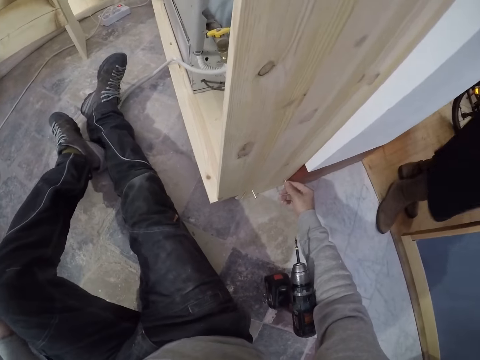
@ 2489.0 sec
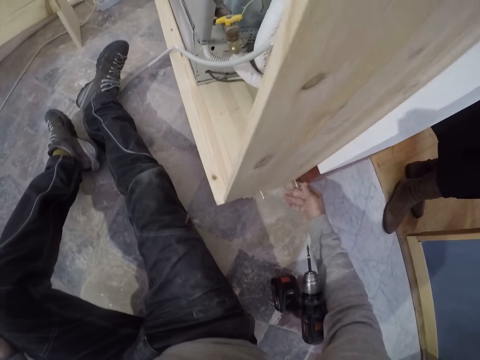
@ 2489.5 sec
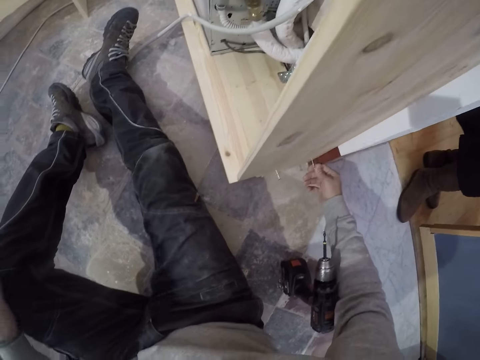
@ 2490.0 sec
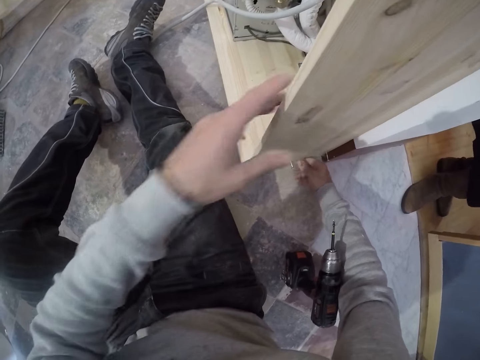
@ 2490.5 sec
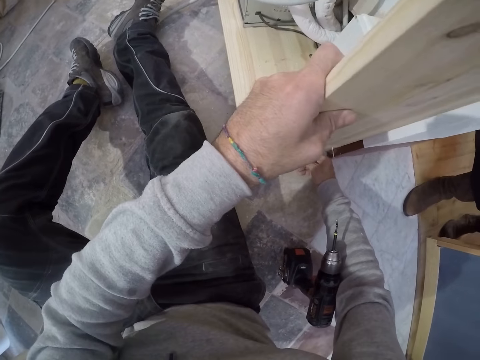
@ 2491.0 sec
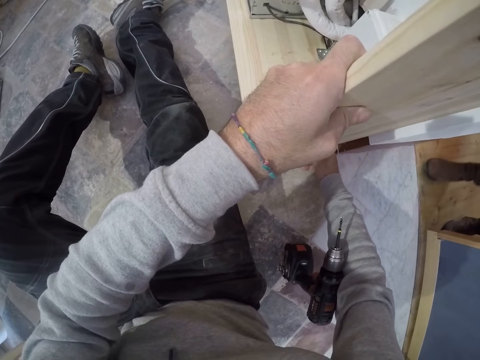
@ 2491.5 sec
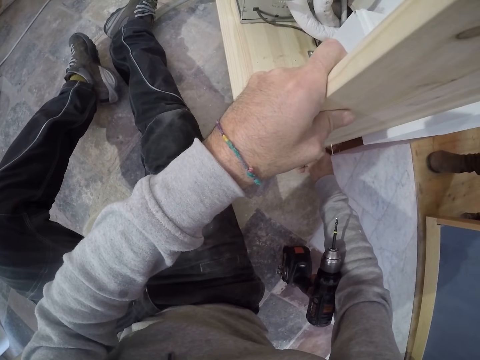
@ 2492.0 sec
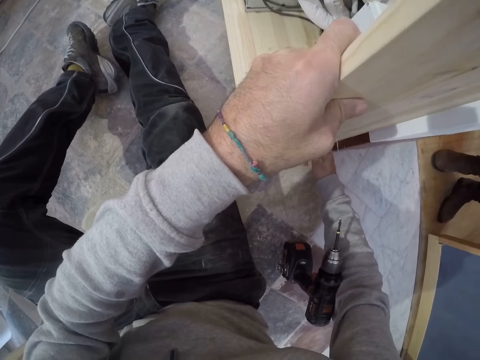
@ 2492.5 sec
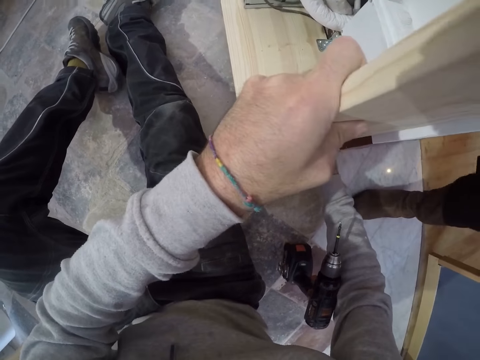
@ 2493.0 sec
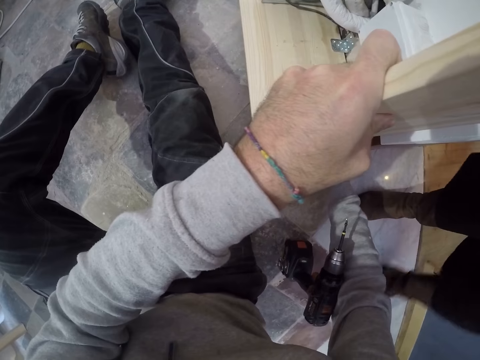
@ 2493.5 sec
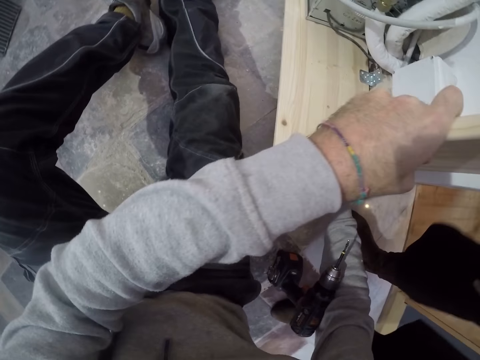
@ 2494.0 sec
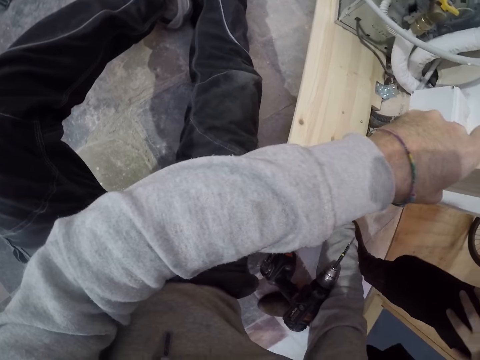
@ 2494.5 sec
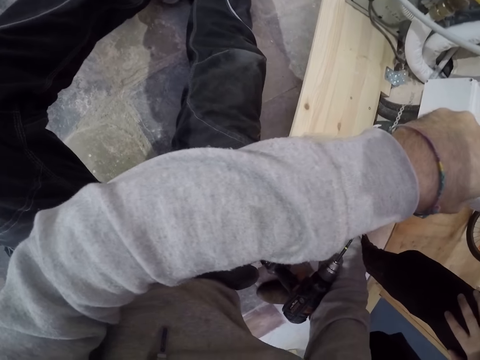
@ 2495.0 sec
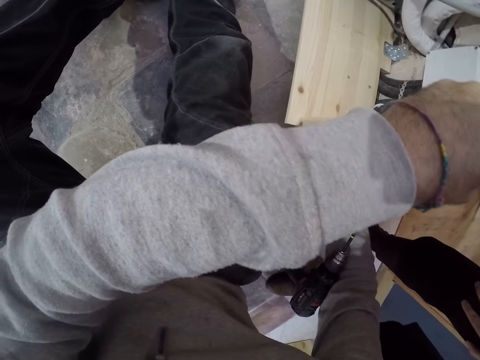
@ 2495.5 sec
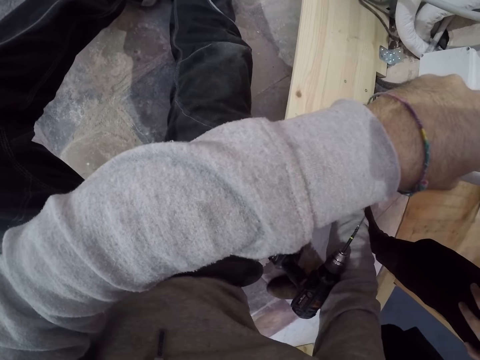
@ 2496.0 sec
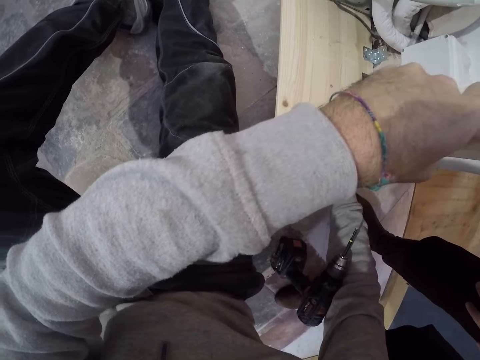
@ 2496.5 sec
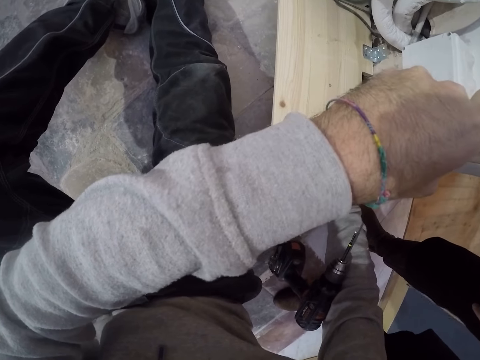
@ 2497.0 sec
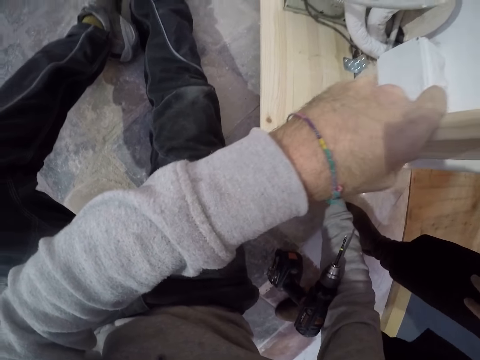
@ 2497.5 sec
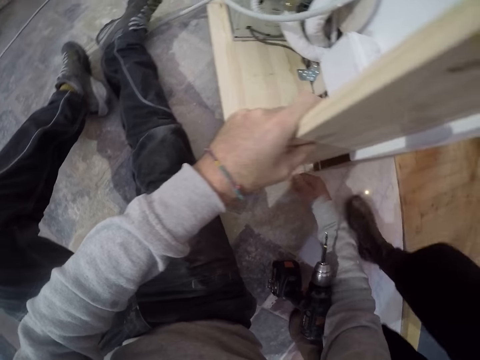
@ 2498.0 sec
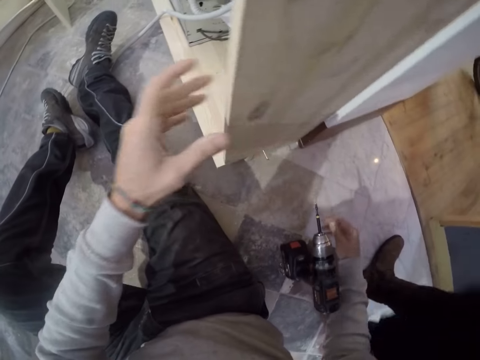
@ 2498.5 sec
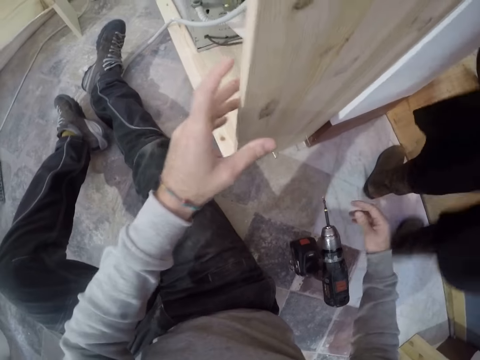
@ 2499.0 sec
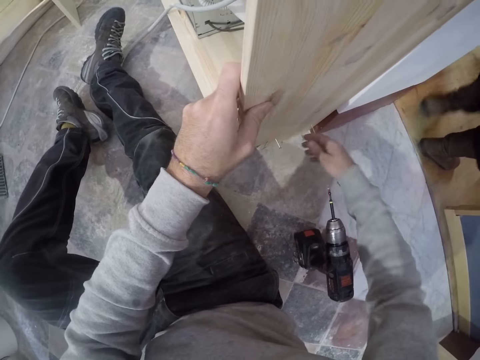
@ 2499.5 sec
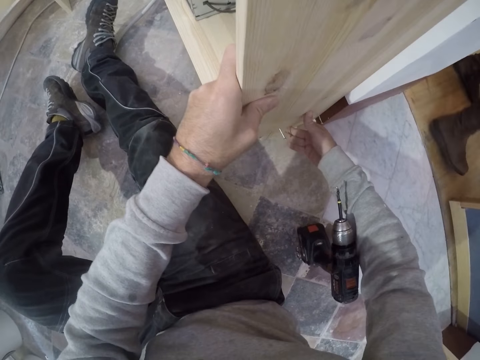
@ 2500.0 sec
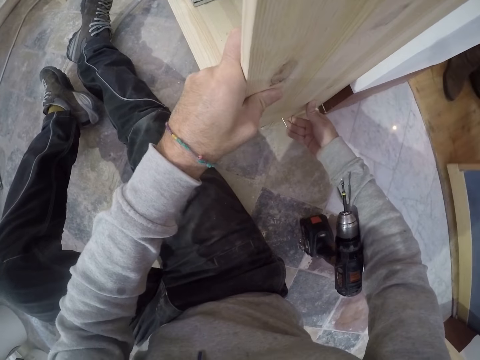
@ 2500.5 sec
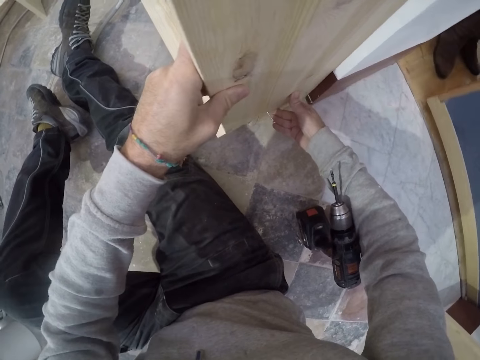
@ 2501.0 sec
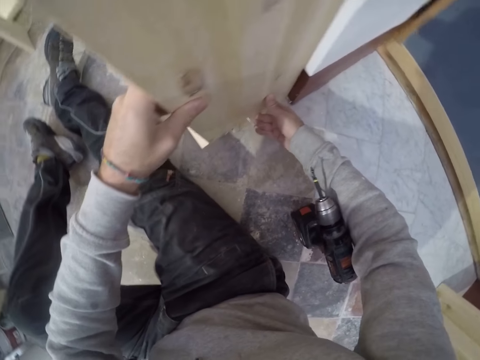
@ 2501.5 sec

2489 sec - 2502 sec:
The camera wearer puts a nail in a hole in the shelf with his right hand. He adjusts the shelf with both hands. He holds on to the wood plank. He interacts with a man.

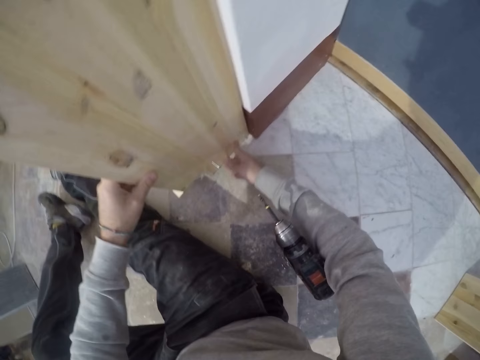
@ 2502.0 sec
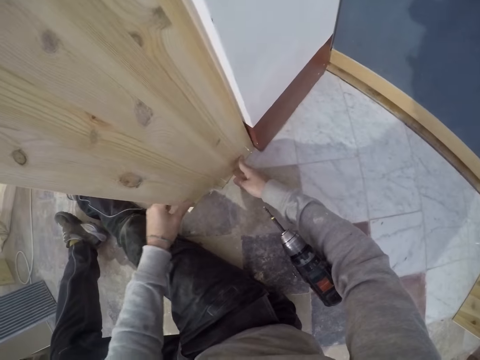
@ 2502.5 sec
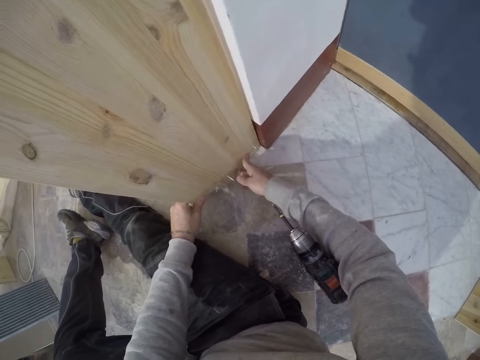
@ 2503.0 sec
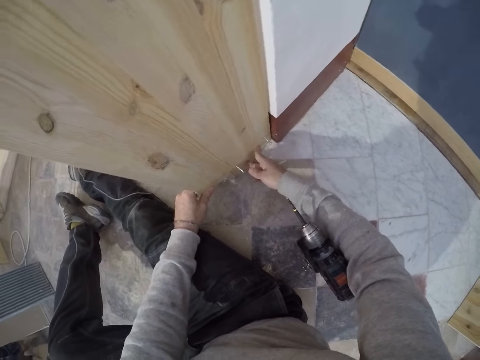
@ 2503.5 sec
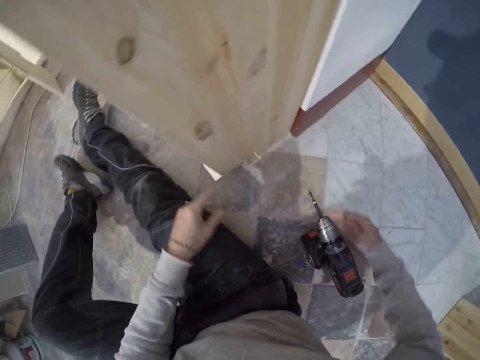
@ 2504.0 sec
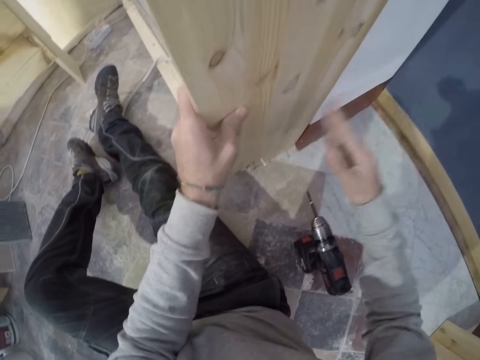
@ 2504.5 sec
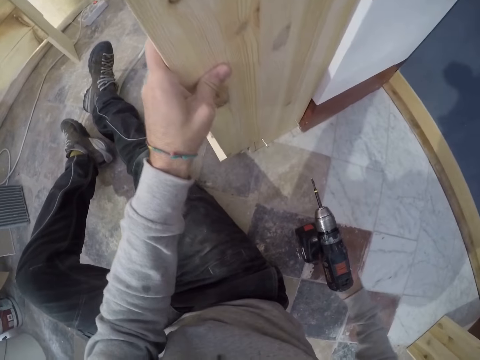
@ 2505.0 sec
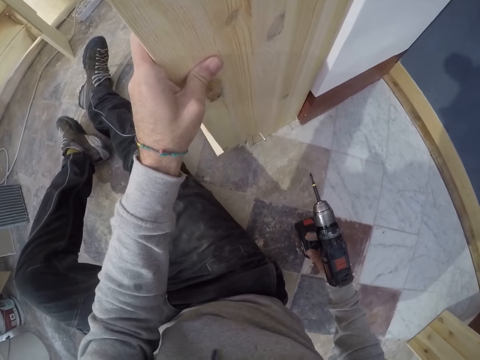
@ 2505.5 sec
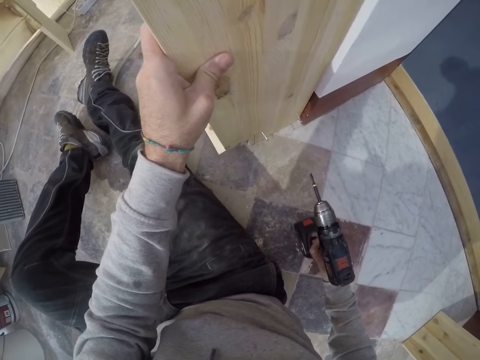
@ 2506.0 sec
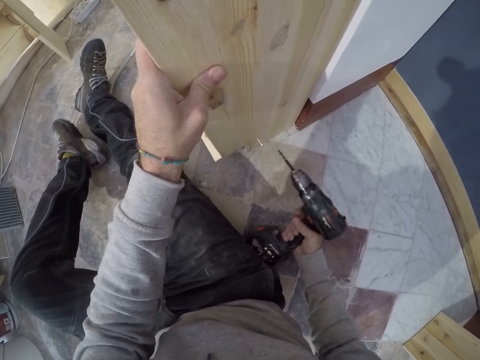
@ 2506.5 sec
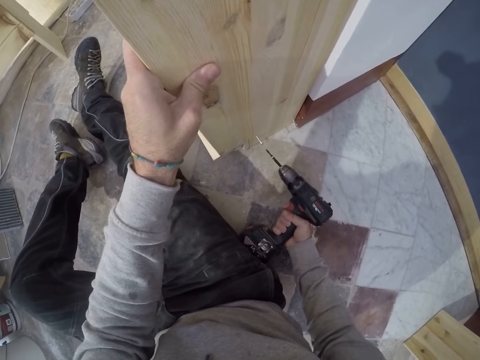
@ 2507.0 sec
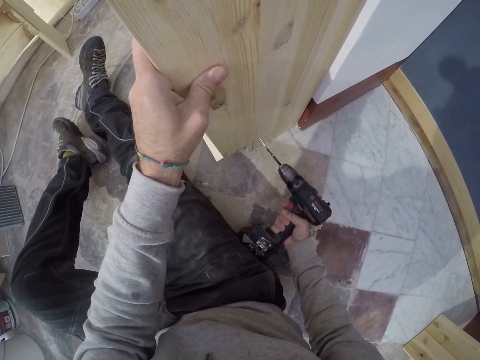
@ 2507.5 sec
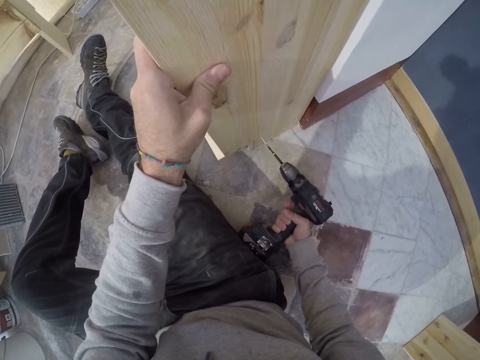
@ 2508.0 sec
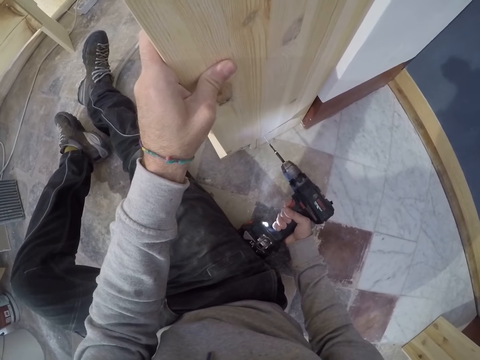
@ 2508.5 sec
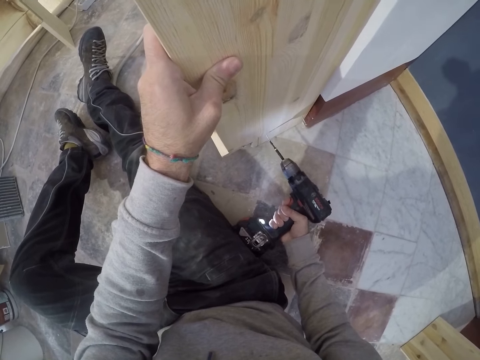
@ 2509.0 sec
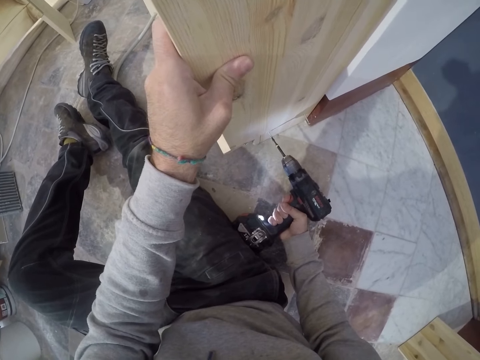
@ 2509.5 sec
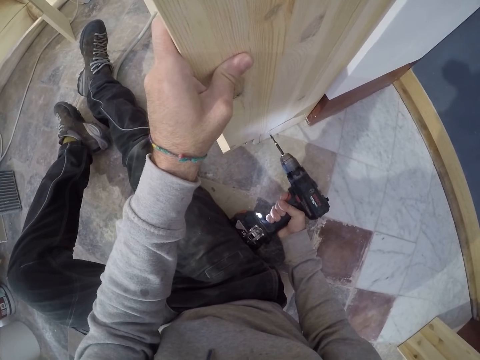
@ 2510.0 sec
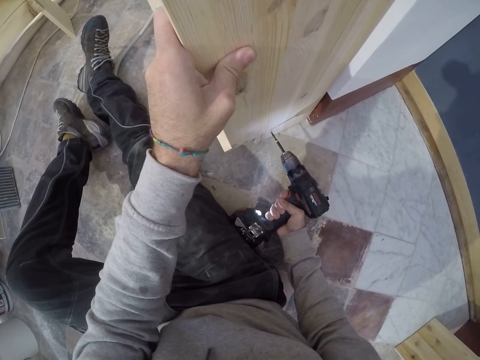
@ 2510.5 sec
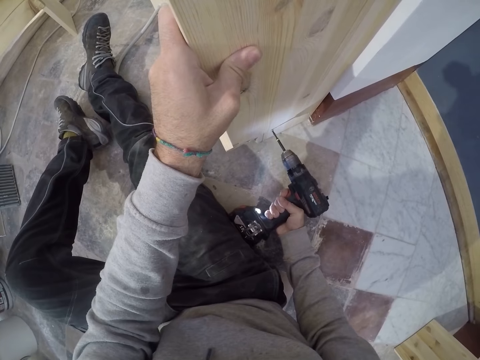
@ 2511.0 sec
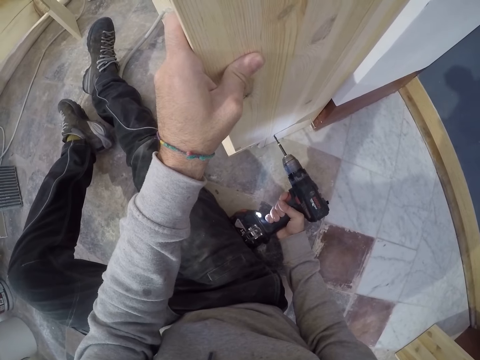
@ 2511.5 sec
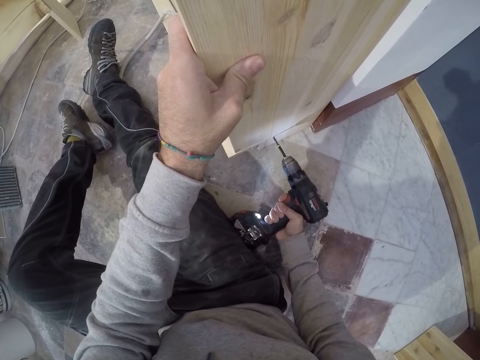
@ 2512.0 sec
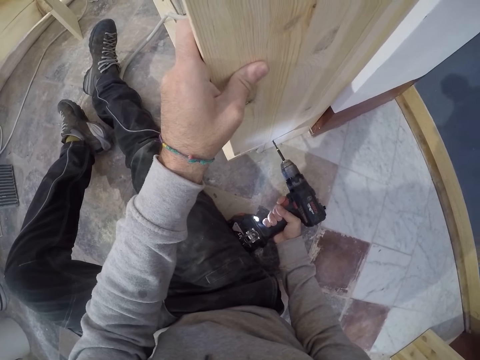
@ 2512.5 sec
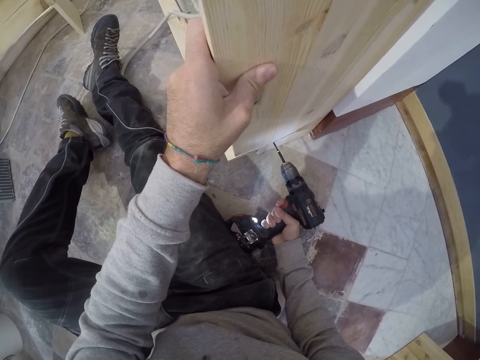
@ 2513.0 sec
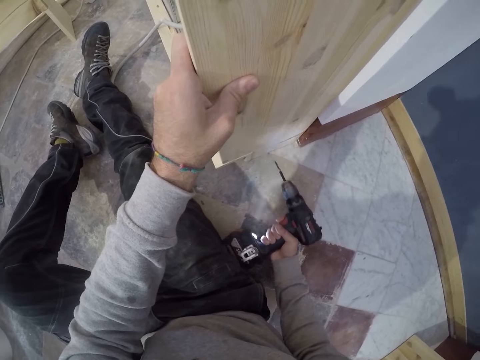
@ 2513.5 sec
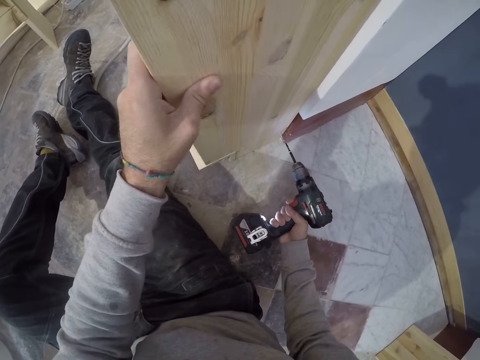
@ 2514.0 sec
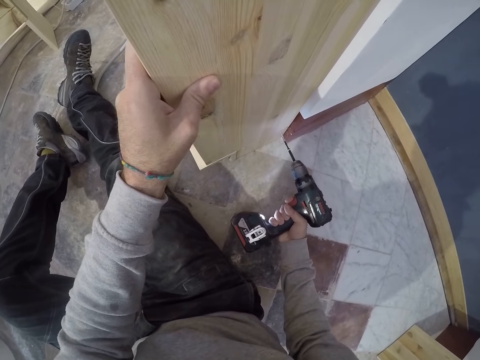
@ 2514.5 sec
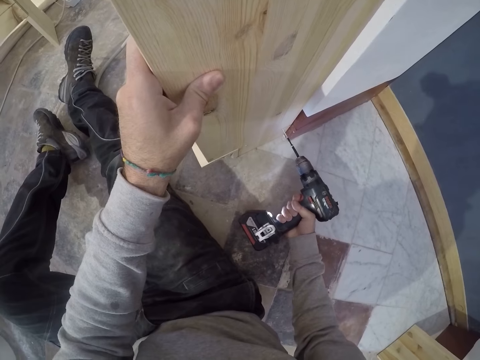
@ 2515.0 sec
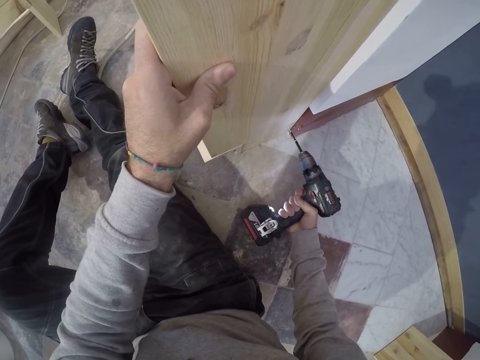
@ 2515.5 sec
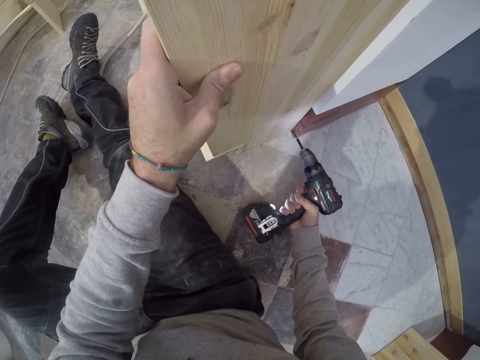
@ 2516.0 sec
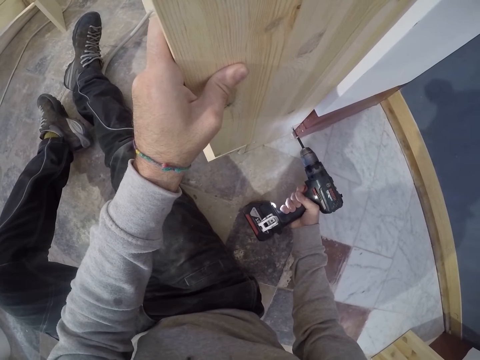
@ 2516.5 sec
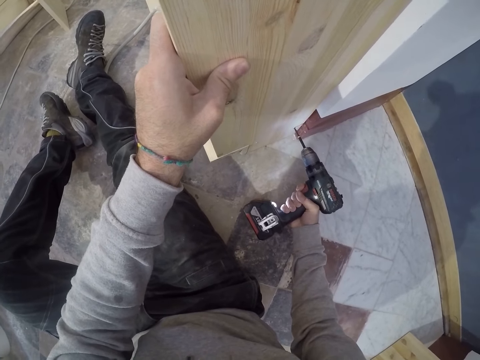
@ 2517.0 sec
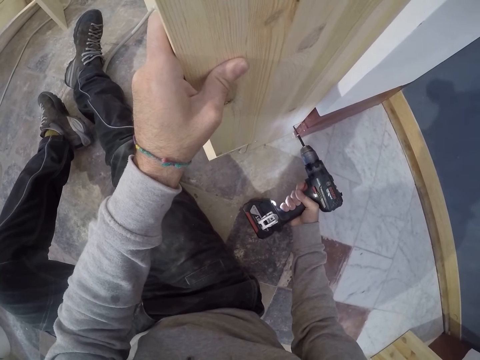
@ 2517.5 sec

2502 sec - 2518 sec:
The camera wearer holds the shelf with his left hand. He picks up the power drill from the floor with his right hand. He fastens the nails into the shelf with the drill in his right hand.
